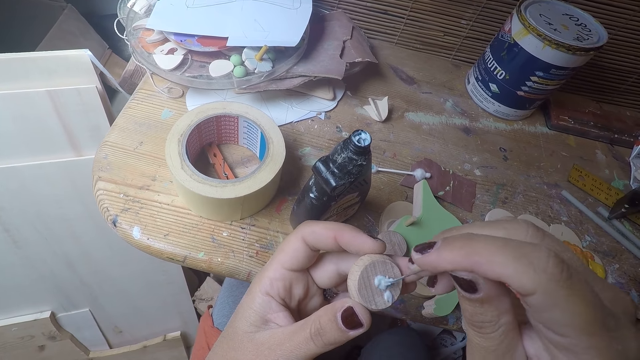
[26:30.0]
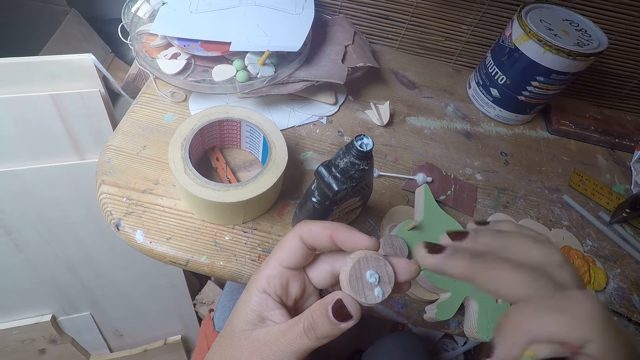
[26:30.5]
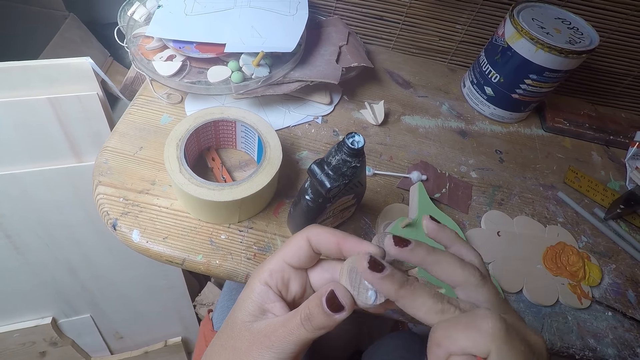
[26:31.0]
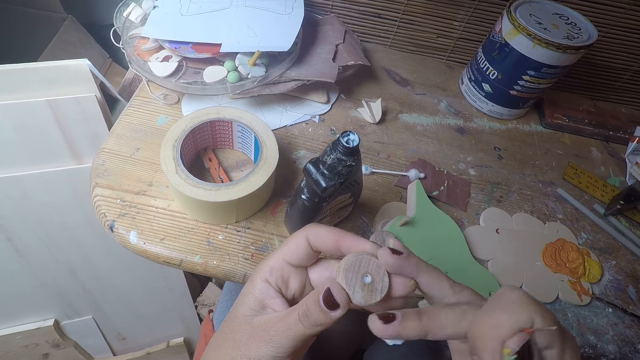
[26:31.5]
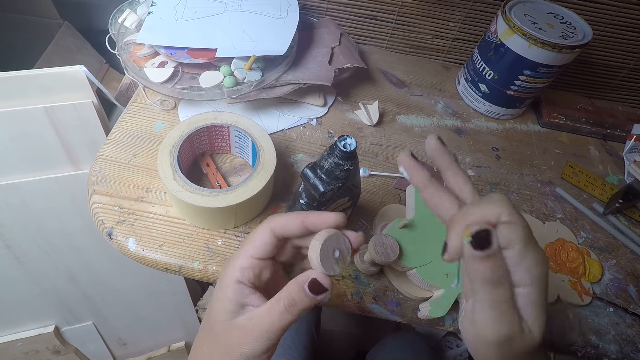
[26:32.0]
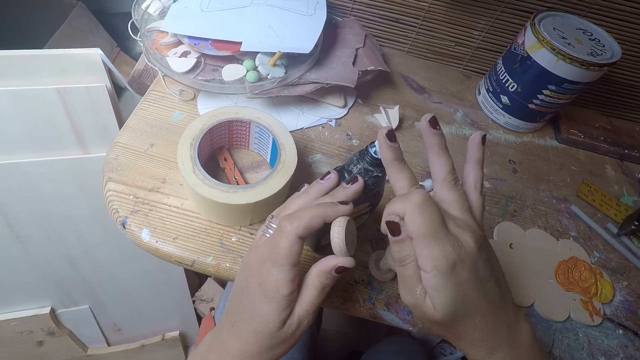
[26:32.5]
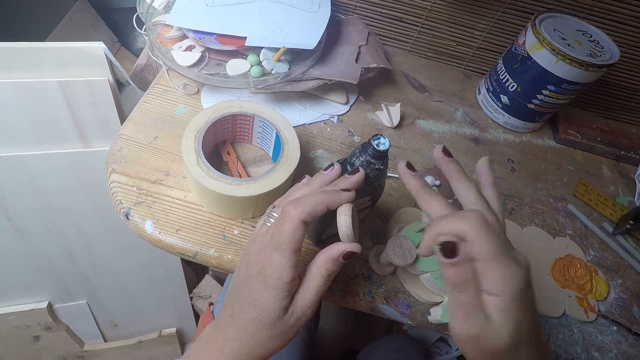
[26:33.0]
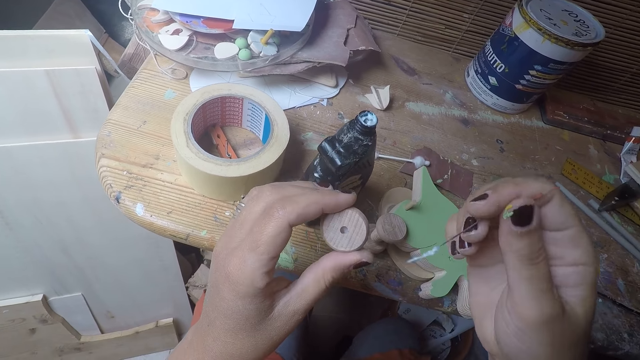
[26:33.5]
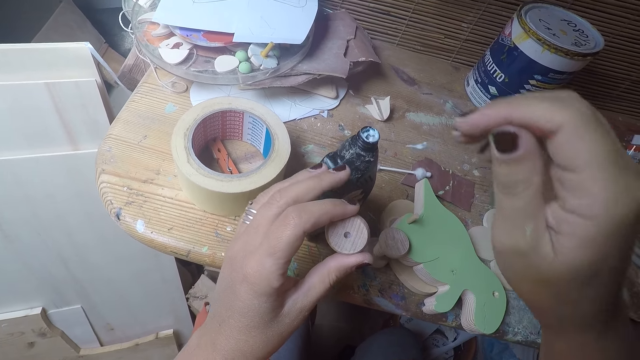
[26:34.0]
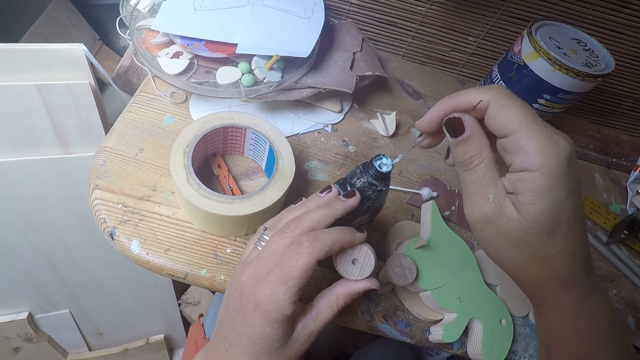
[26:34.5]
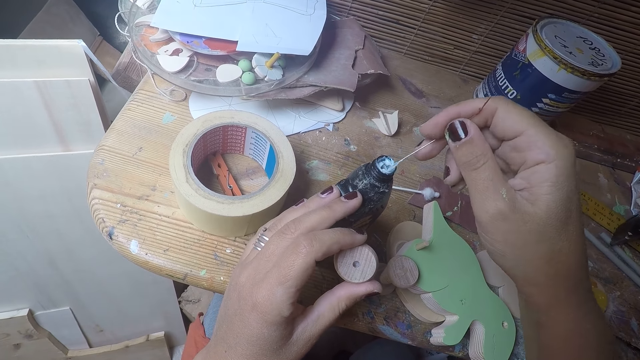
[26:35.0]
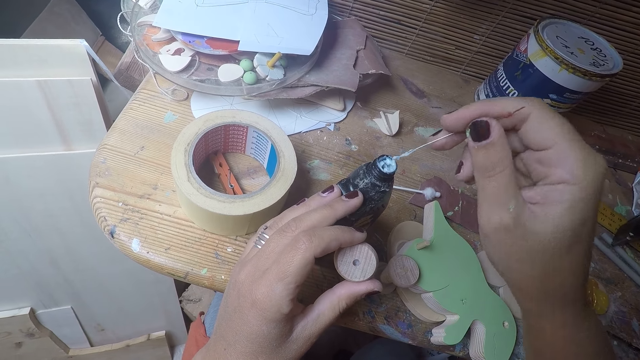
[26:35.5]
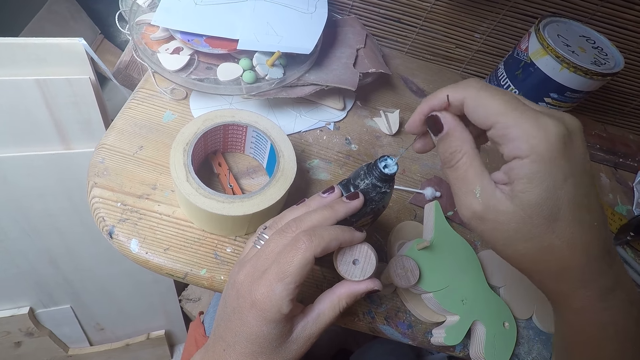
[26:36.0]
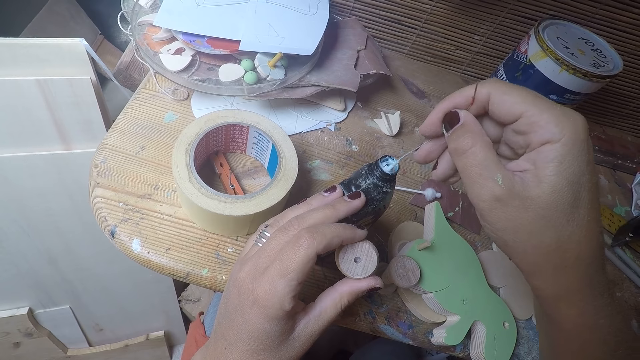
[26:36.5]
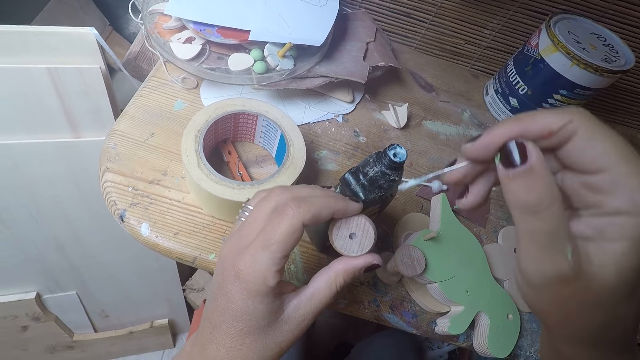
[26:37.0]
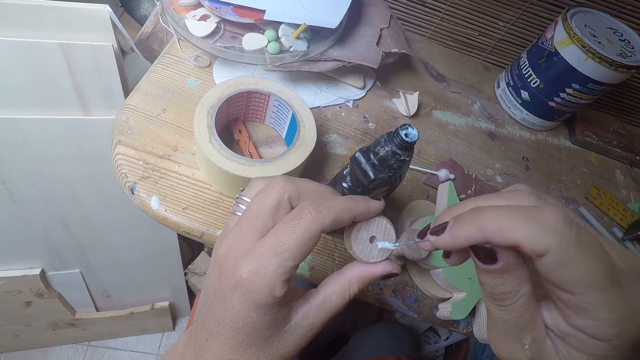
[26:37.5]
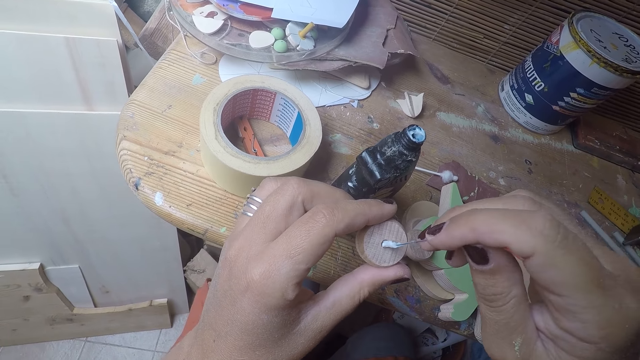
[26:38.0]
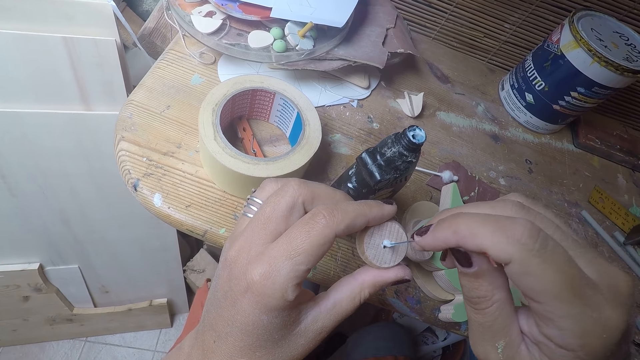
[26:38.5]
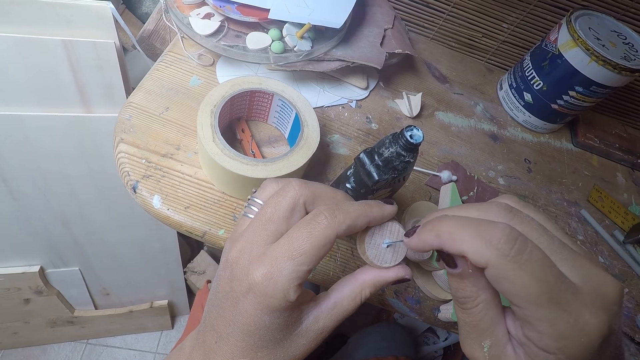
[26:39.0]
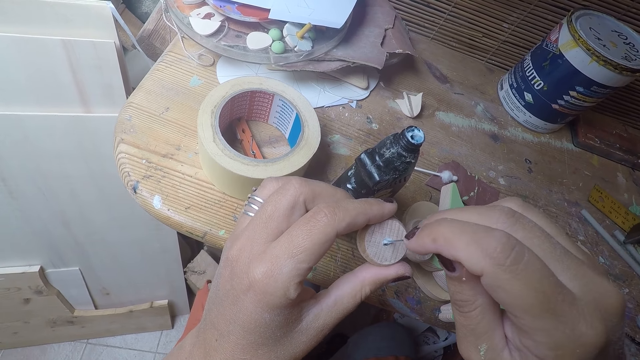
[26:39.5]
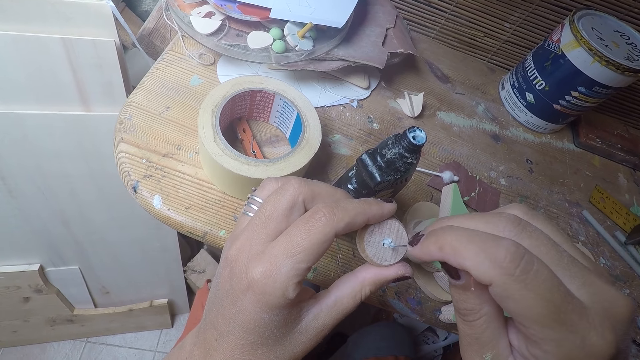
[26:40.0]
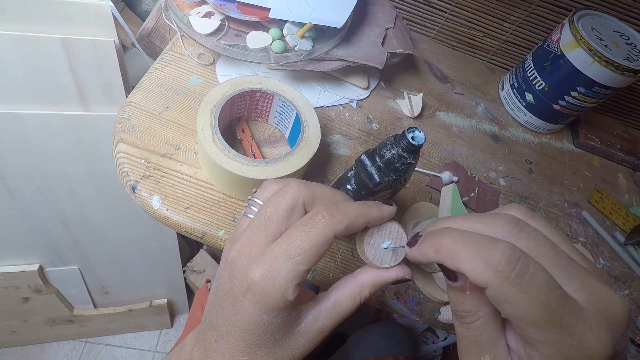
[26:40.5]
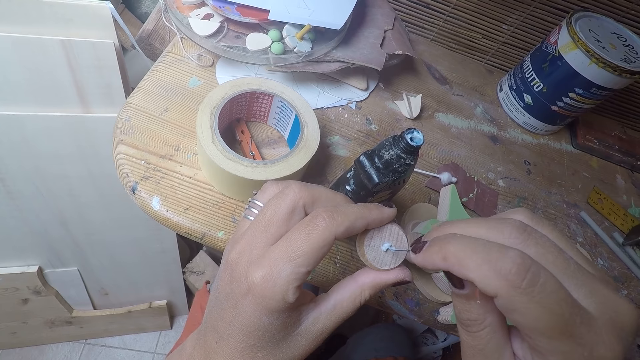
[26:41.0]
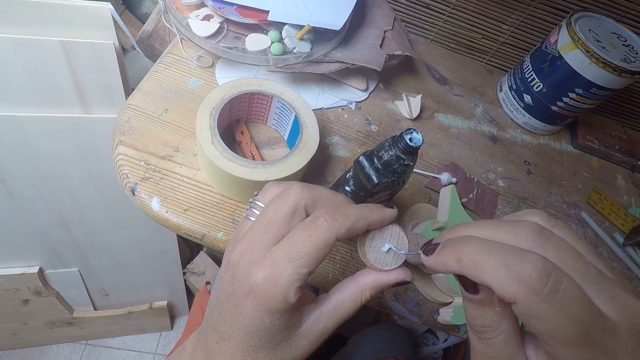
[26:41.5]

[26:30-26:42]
The camera wearer cleans the excess glue on the round wood with her right finger. She cleans the glue on her right finger on the bottle of glue. She takes glue with the metal string in her right hand from the bottle of glue. She puts the metal string with glue in her right hand into the hole of the round wood in her left hand.

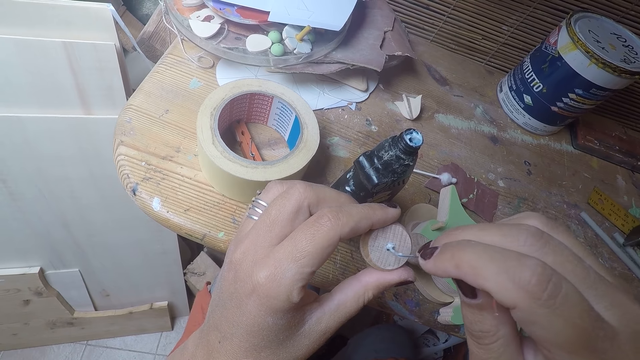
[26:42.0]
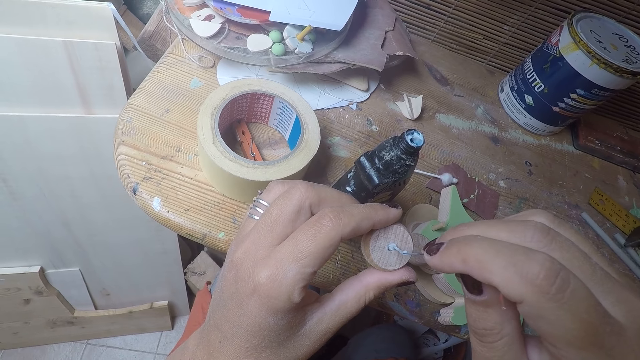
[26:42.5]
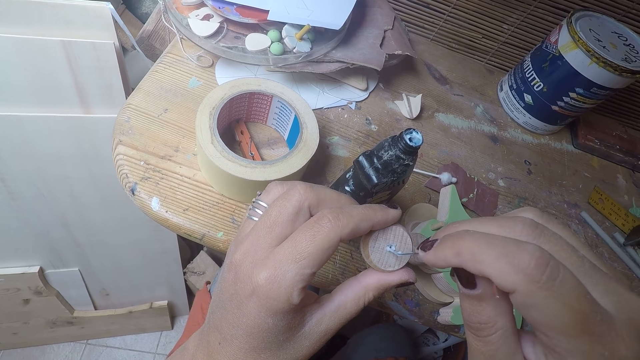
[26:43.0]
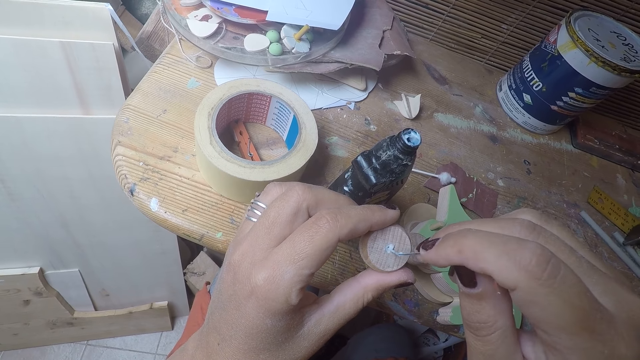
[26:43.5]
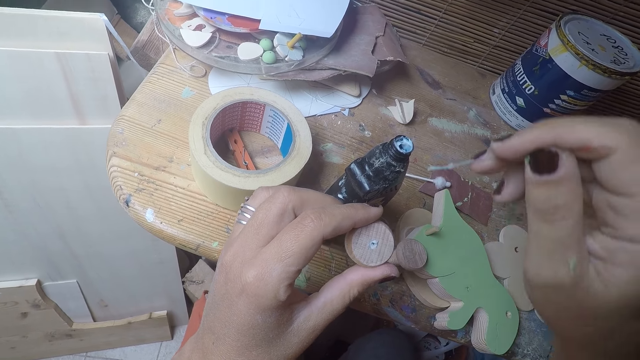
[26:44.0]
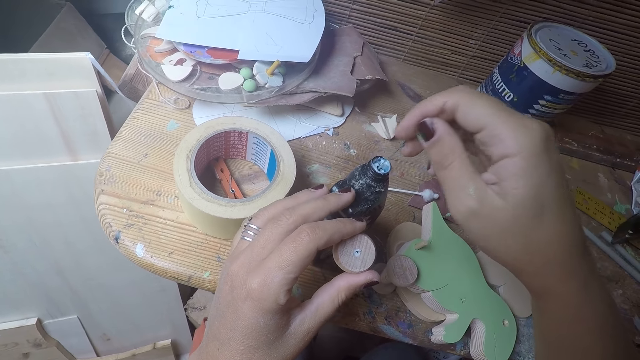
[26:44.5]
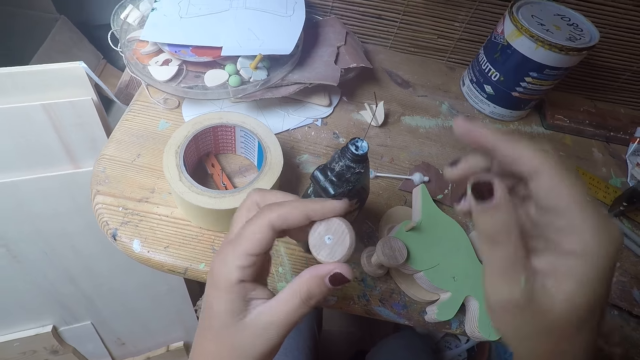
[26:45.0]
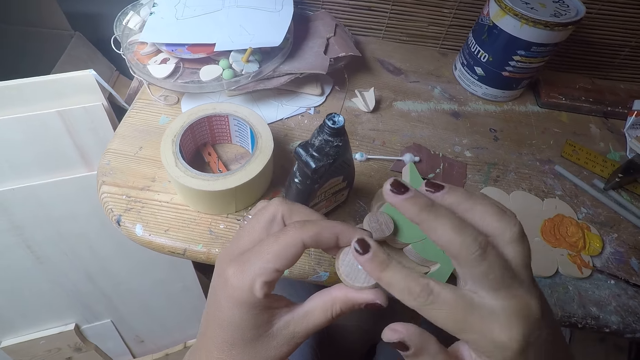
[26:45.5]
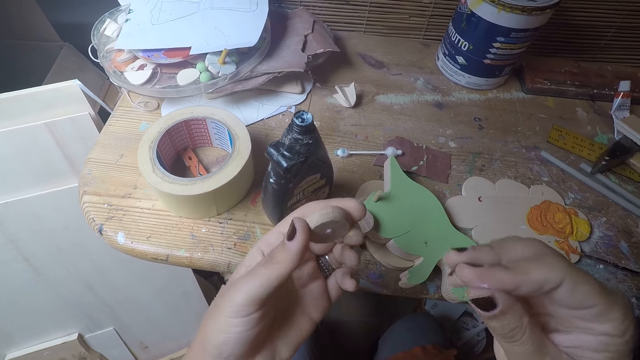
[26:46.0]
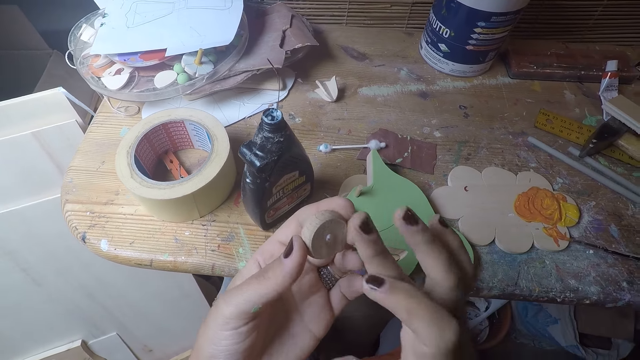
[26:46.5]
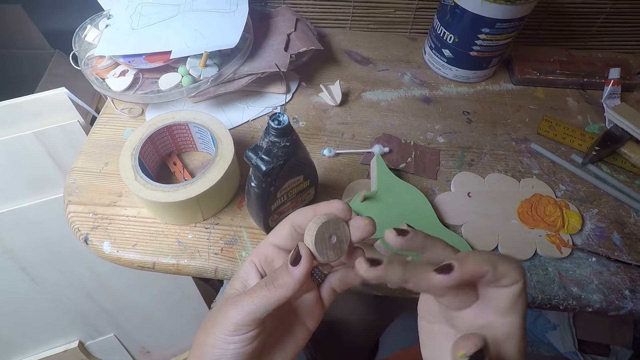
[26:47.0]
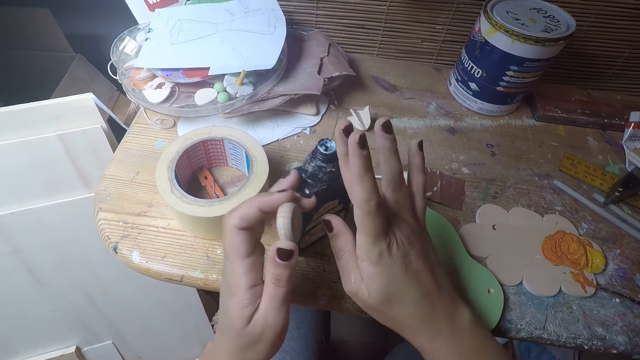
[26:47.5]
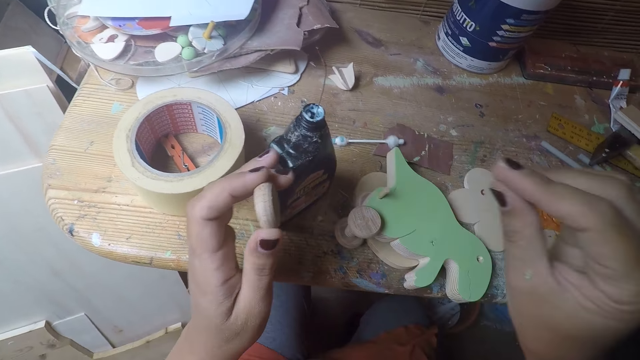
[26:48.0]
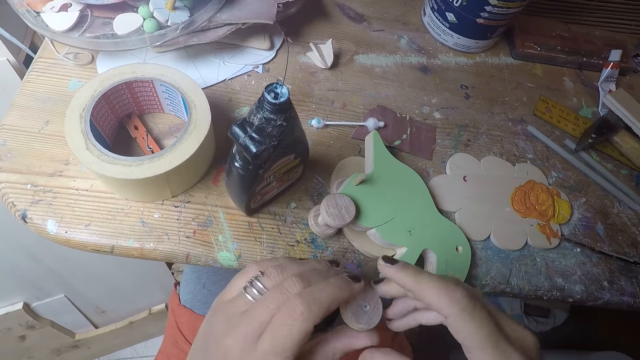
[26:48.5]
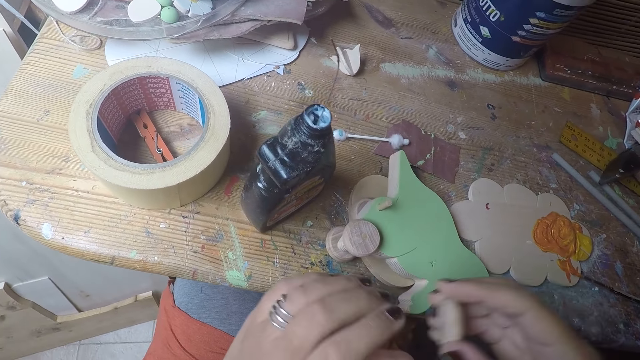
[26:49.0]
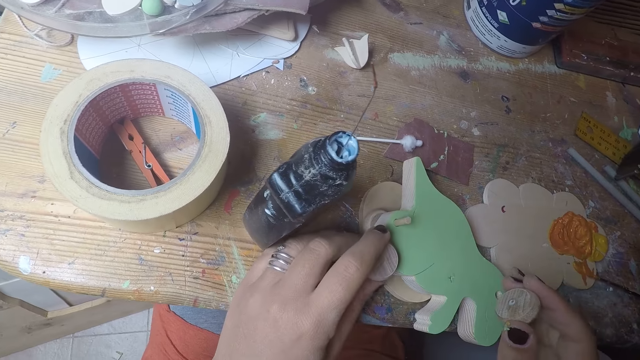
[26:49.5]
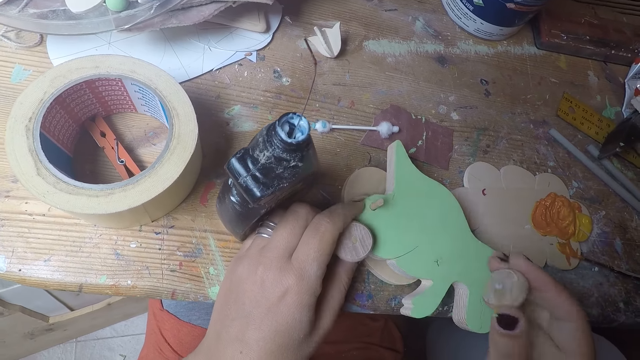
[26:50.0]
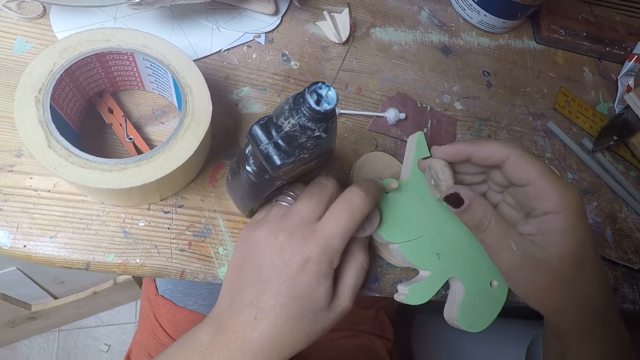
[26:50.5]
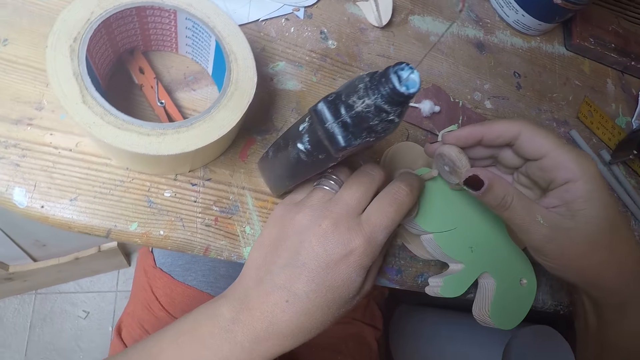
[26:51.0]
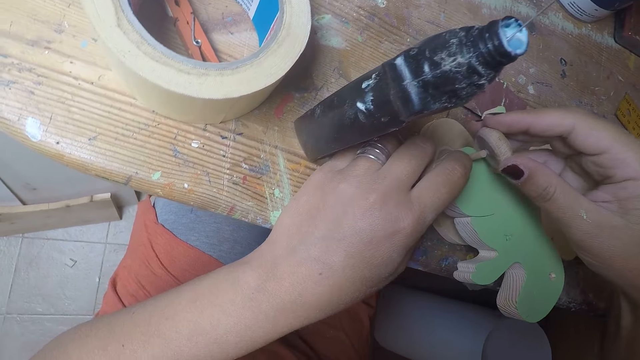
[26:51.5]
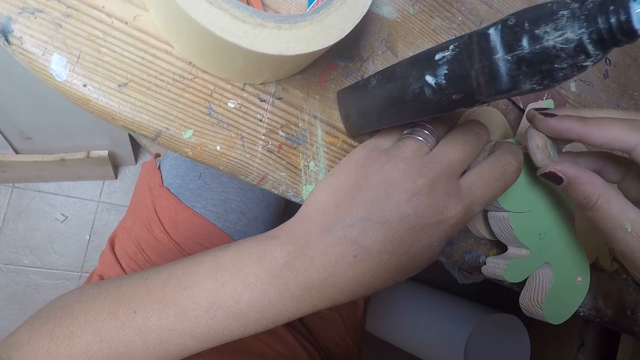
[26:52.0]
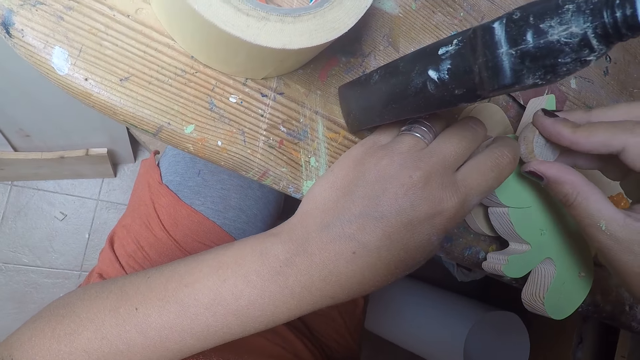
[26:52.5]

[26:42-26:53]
The camera wearer drops the metal string in her right hand in the bottle of glue. She cleans the excess glue on the round wood with her right finger. She turns the round wood in her left hand around. She cleans the excess glue on the round wood with her right finger. She cleans the glue on her right finger on the bottle of glue. She moves the round wood in her left hand to her right hand. She aligns a wood craft on a table. She holds the round wood on the wood shaped dinosaur with her left hand. She rolls in the round wood in her right hand on the short wooden stick of the wood shaped dinosaur.
